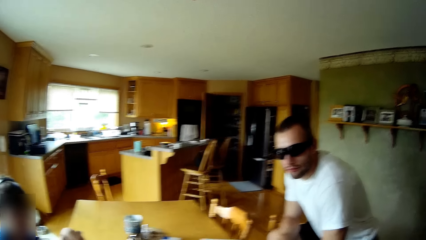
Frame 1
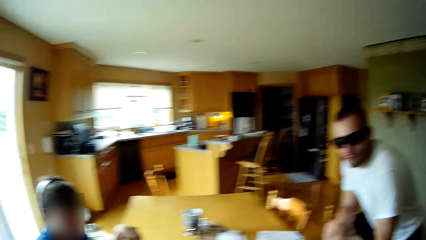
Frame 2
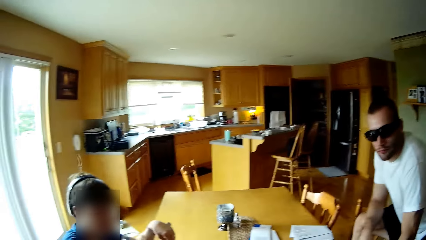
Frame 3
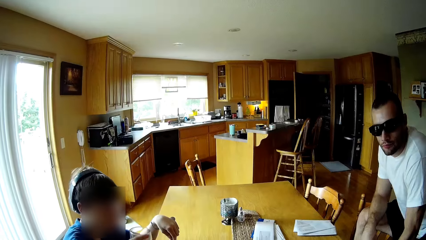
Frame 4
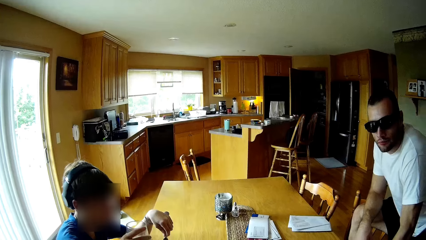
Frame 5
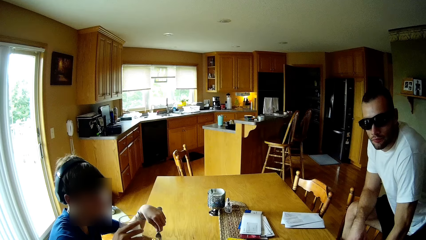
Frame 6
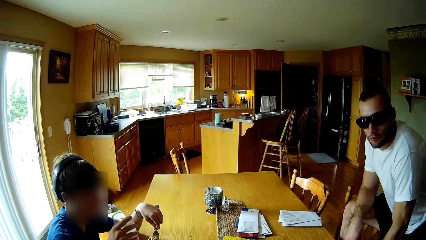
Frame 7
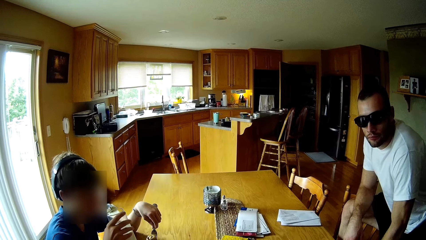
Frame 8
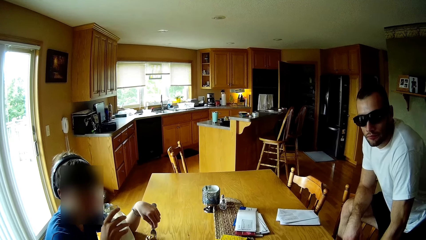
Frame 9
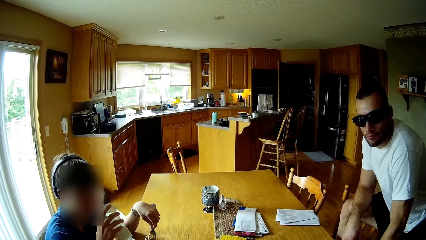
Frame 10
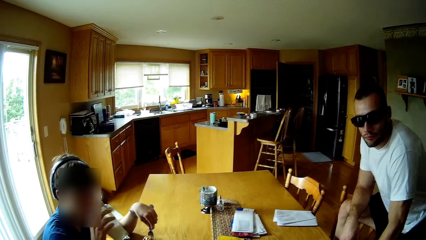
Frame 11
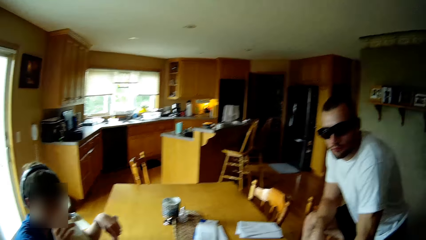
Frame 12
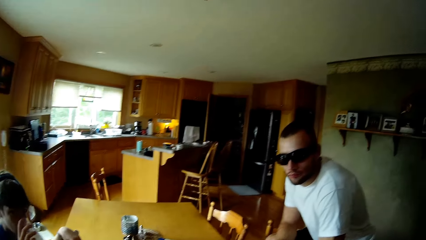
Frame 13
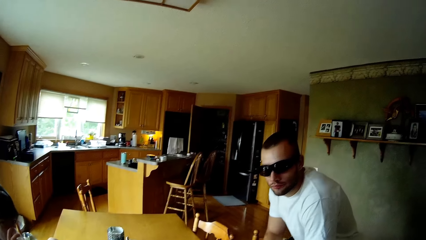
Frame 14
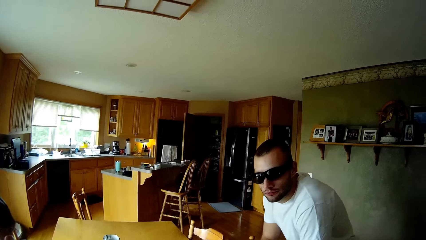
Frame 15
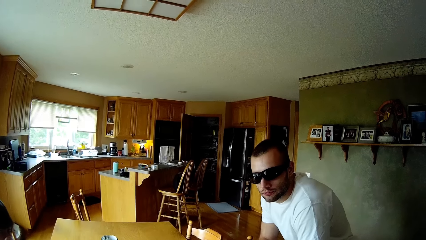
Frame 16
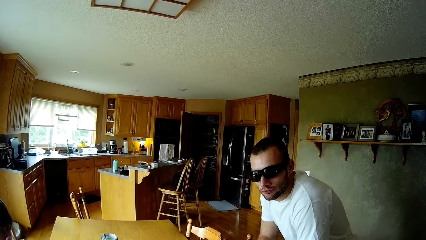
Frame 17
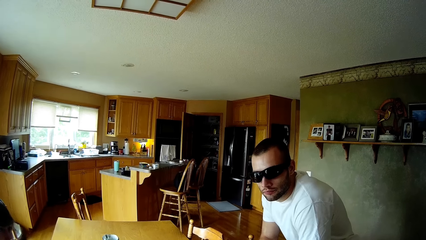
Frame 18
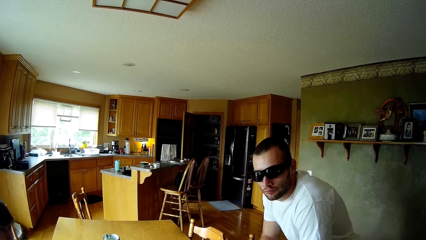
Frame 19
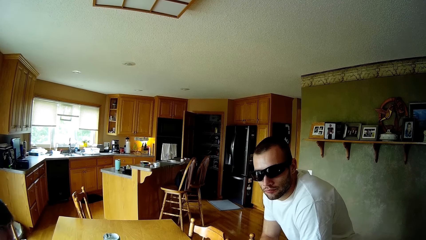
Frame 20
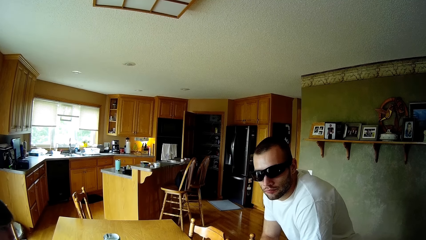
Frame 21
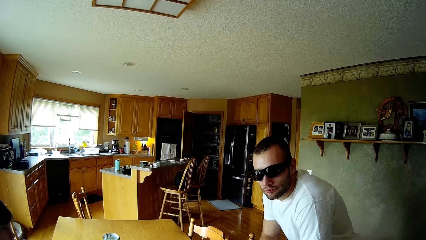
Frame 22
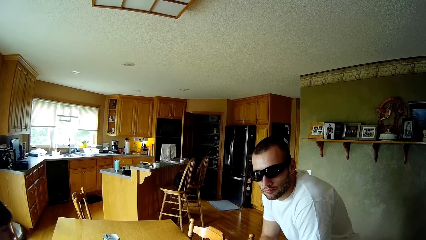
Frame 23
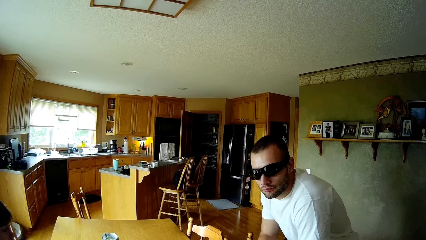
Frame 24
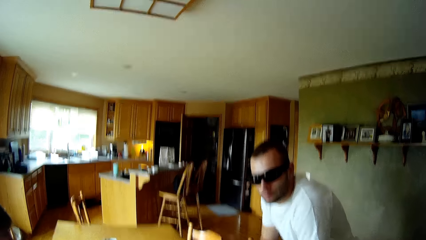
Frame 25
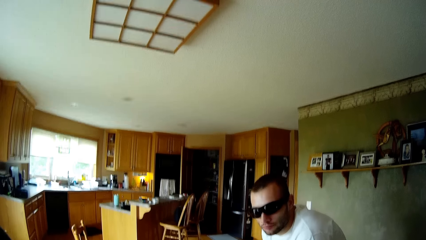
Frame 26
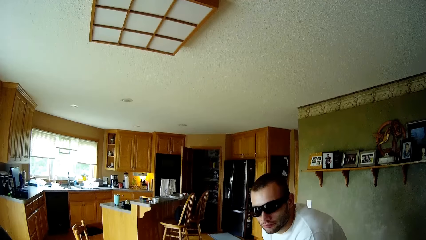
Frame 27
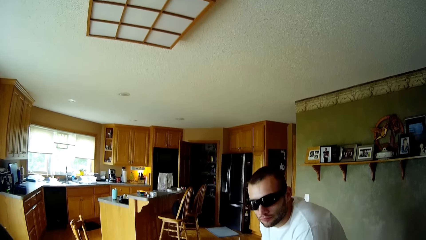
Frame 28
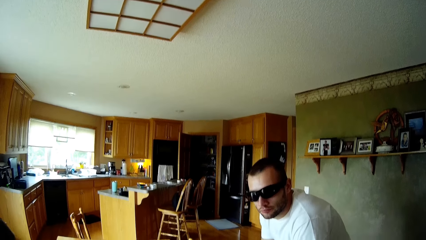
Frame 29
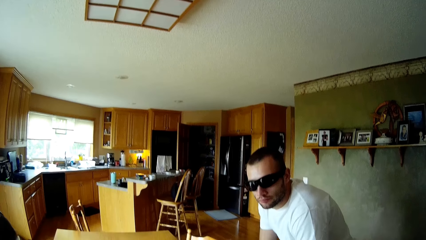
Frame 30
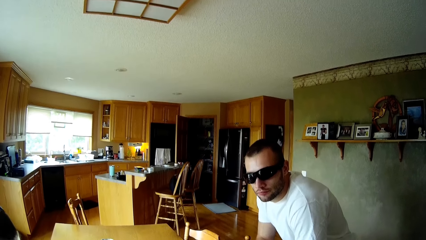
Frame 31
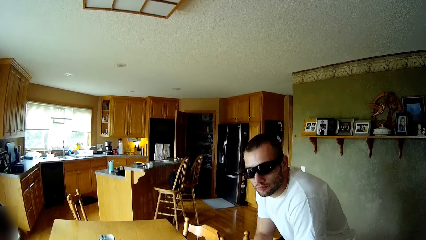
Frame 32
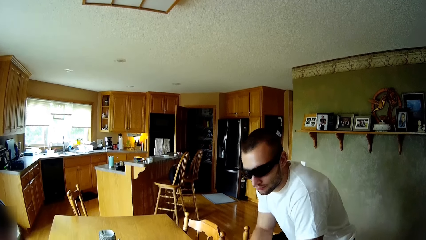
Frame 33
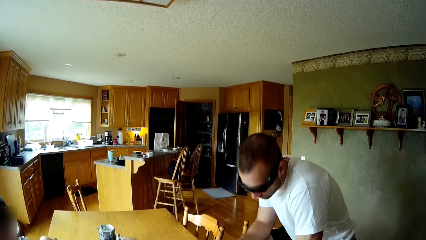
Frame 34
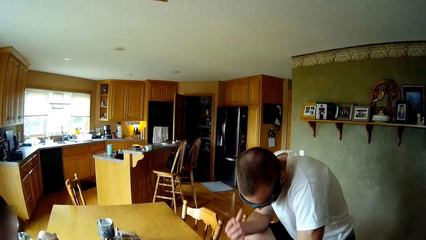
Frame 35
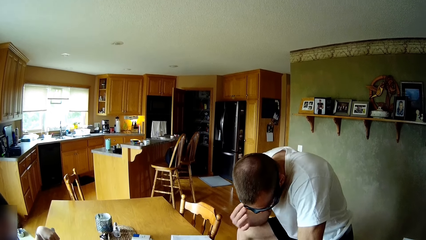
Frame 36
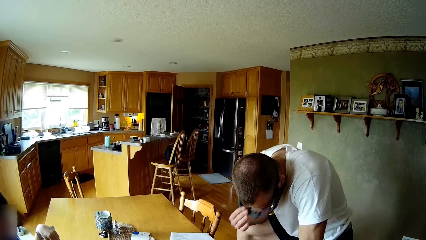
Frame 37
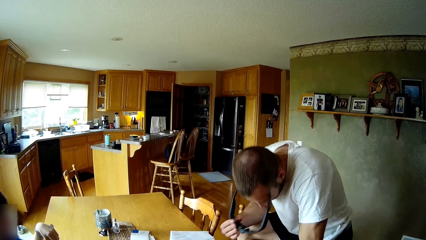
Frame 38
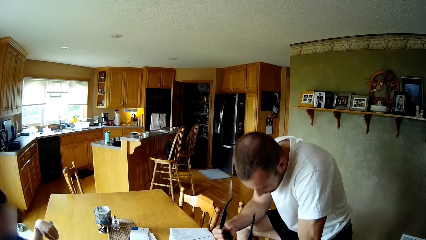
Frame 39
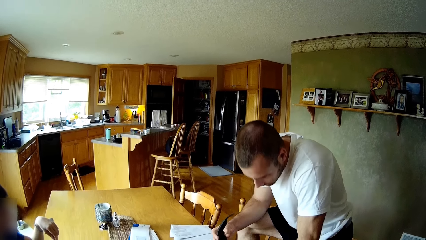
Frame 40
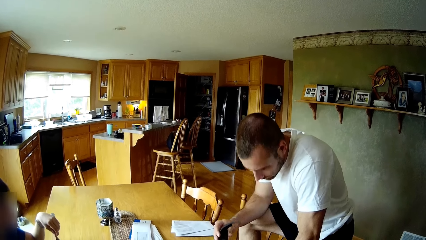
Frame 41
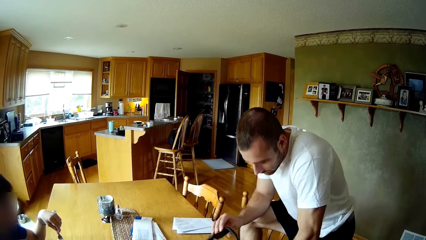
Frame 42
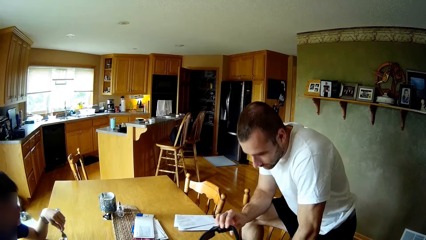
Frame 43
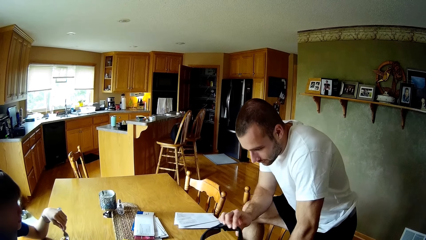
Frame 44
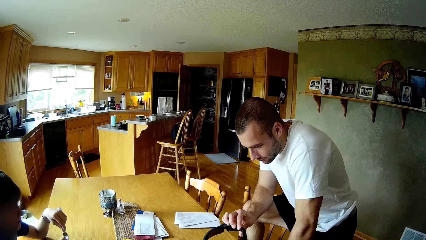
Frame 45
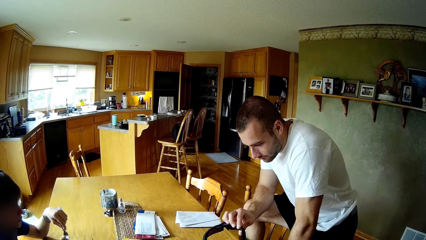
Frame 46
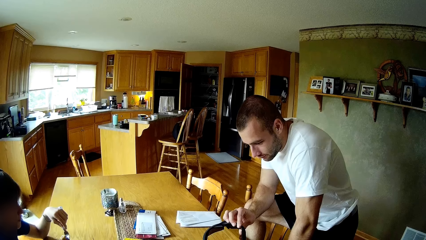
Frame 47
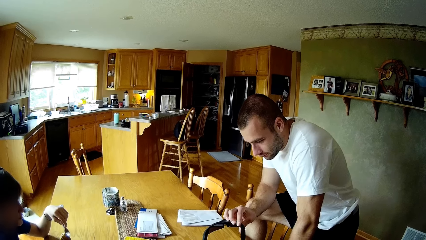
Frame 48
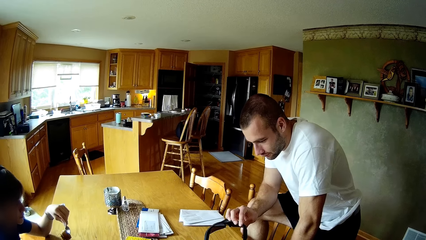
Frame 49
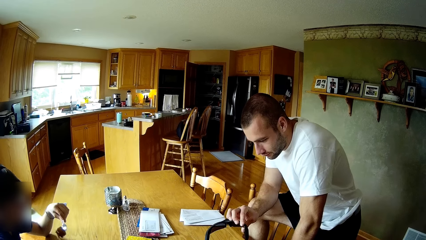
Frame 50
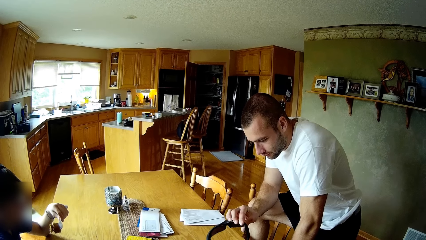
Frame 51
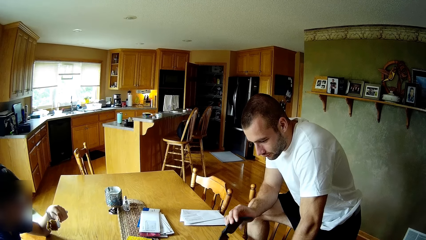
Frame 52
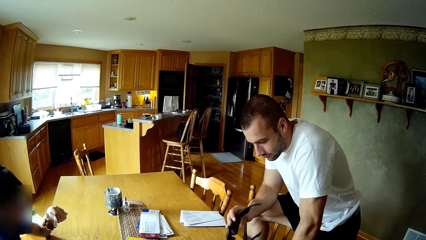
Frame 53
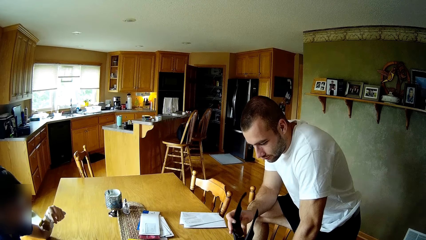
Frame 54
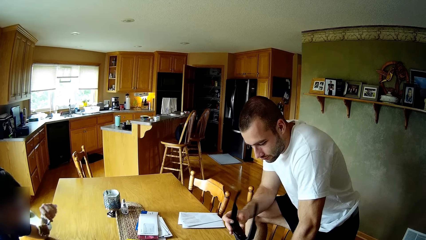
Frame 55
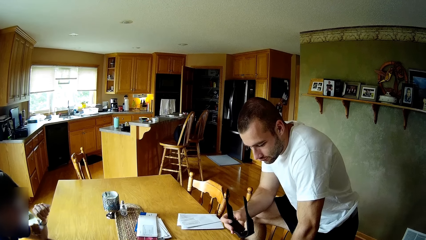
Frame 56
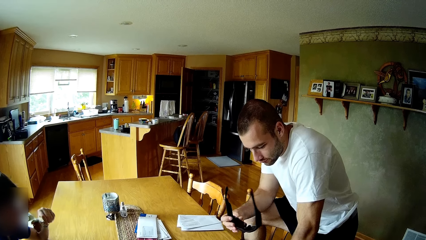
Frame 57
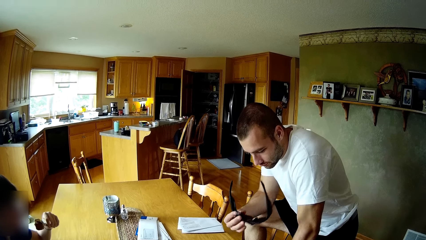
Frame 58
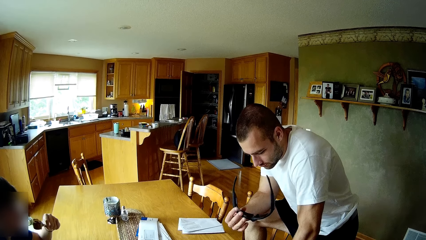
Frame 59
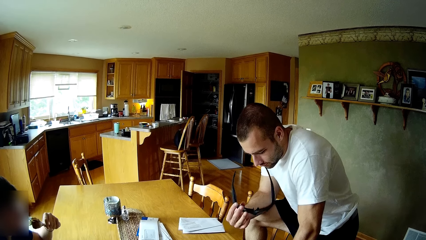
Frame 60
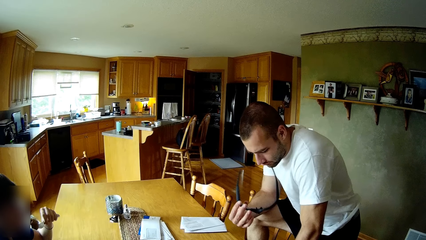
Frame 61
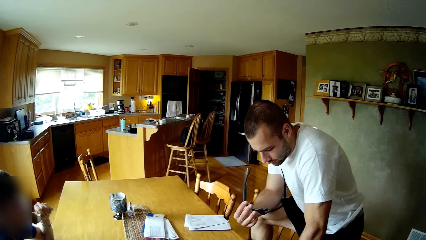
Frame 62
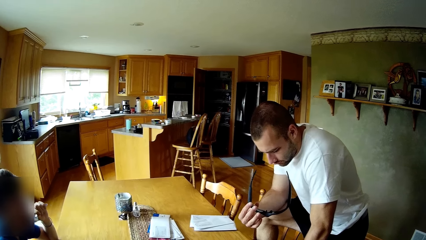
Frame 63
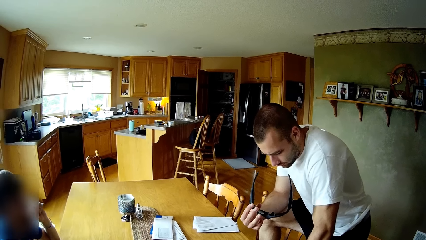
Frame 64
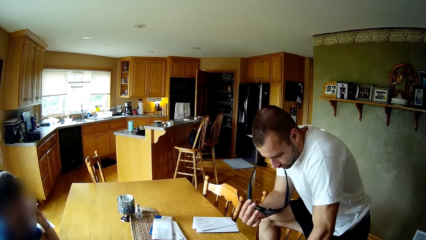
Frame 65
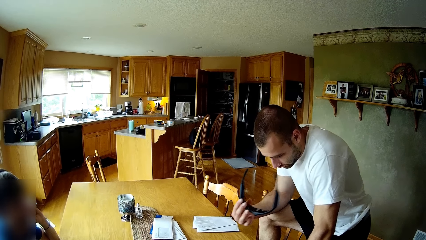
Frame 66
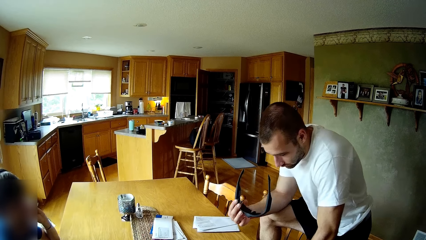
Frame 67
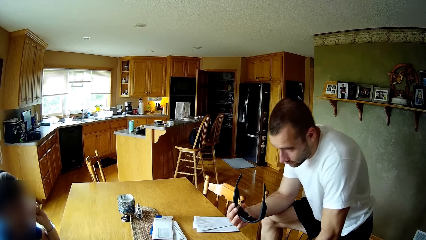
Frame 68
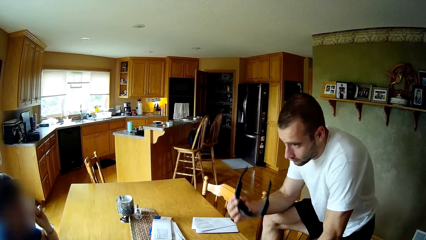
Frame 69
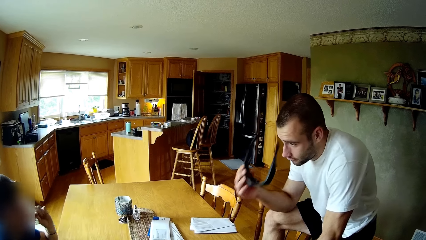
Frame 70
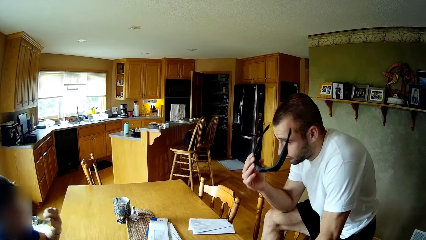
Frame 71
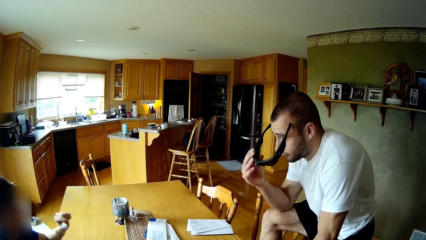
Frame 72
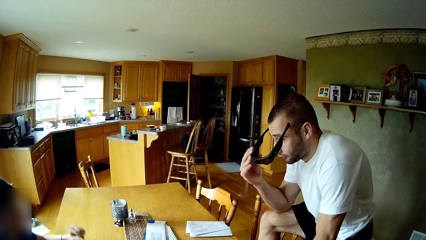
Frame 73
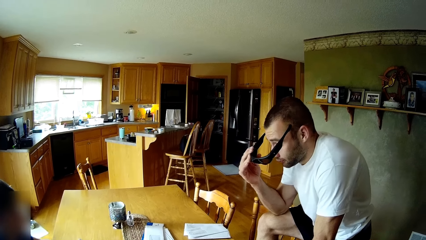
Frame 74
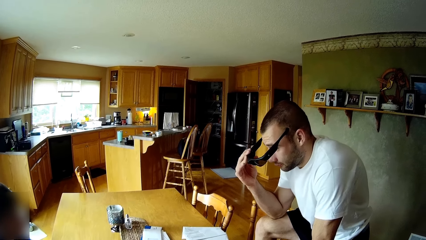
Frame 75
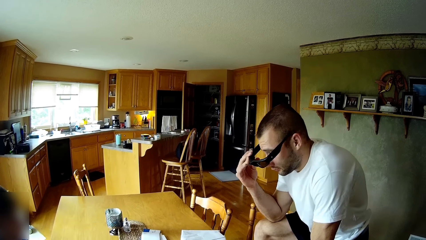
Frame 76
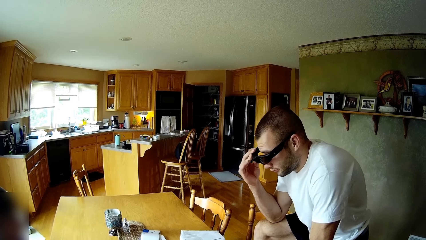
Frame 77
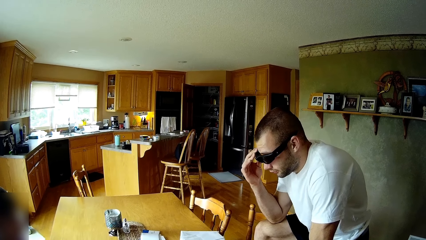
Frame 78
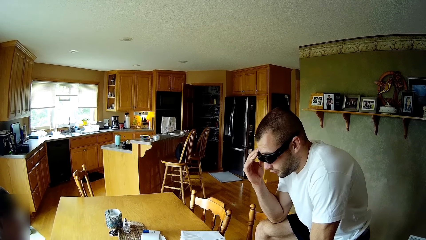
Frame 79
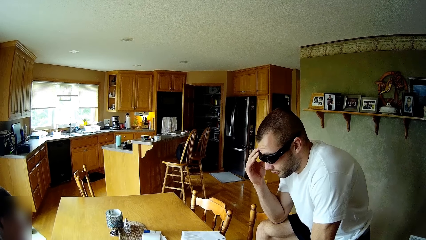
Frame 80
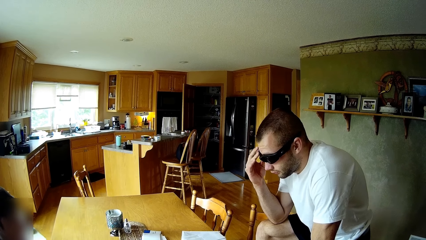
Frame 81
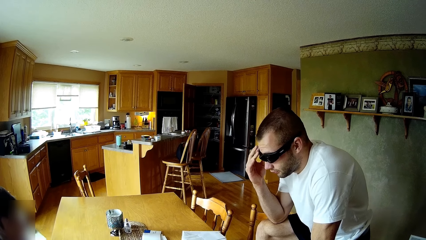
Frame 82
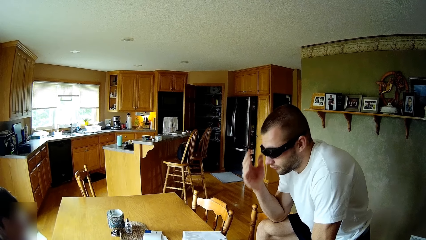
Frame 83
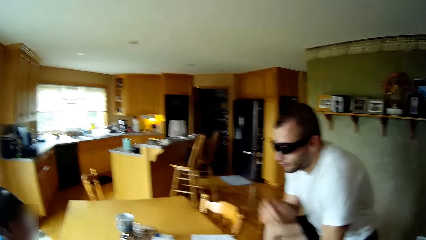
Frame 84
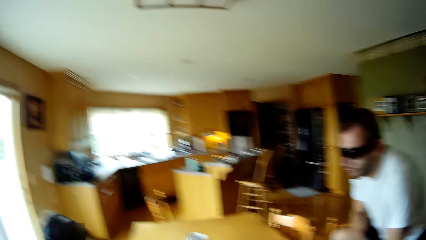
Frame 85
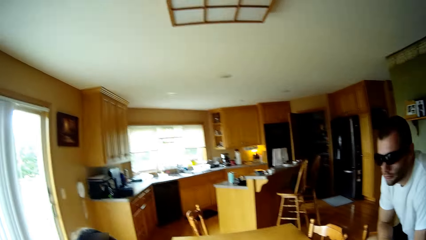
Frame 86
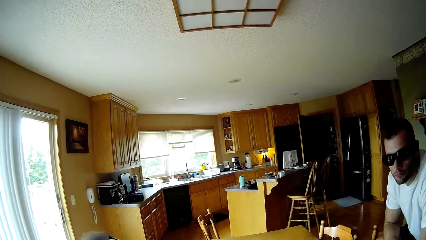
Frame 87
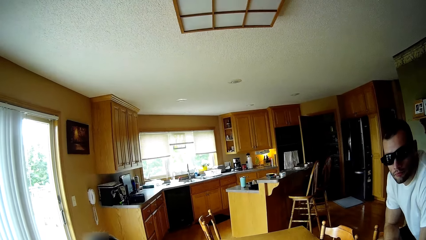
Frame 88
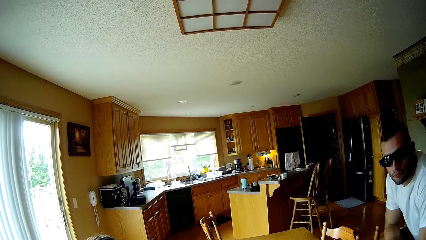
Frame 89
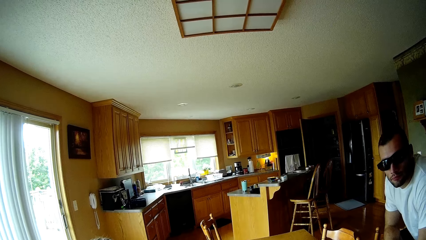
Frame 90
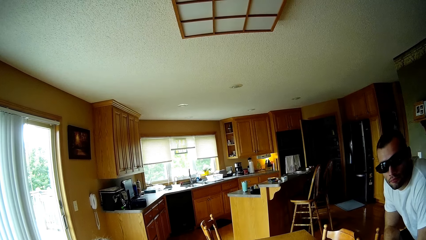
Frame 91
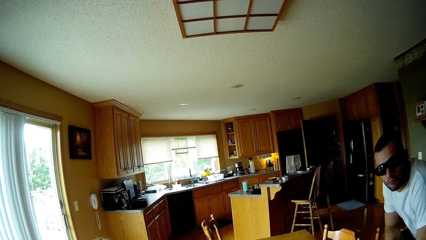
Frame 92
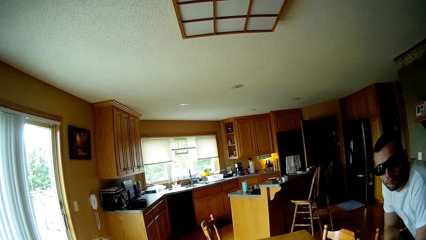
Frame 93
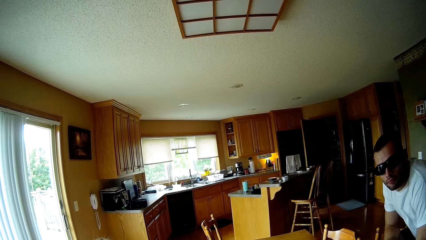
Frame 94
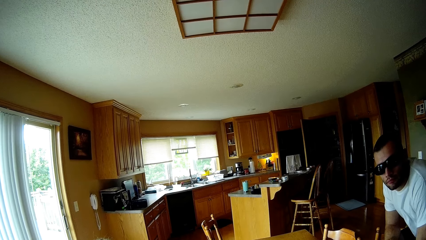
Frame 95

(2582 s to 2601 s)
The camera wearer looks at a man. The man removes his glasses. Another person eats the food. The man wears the glasses.
